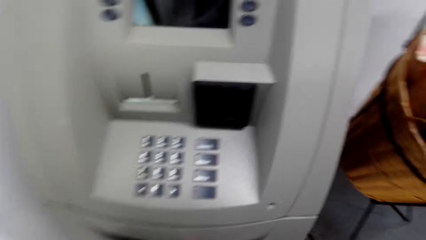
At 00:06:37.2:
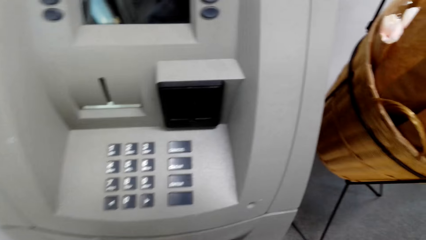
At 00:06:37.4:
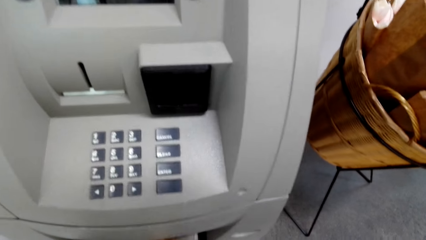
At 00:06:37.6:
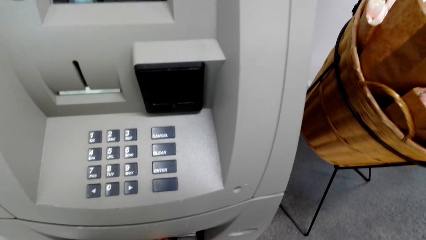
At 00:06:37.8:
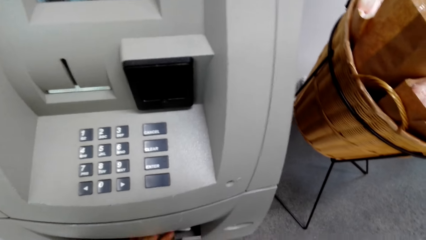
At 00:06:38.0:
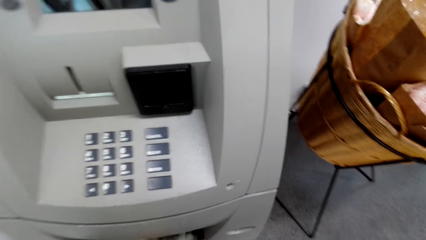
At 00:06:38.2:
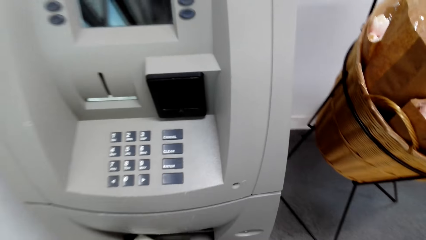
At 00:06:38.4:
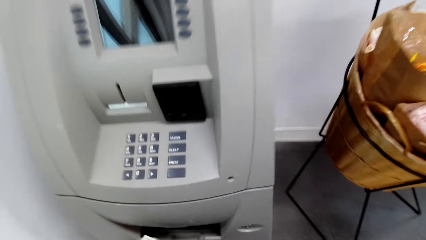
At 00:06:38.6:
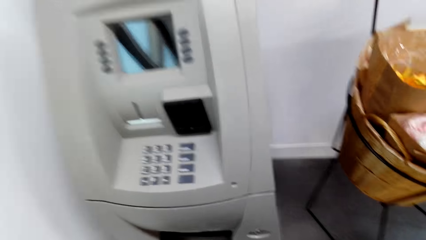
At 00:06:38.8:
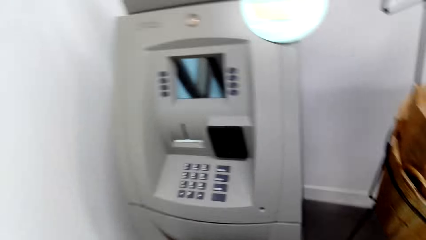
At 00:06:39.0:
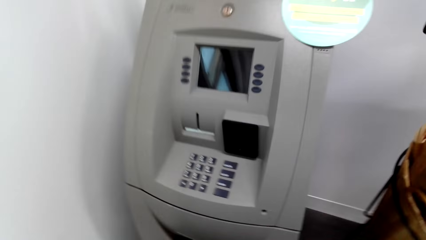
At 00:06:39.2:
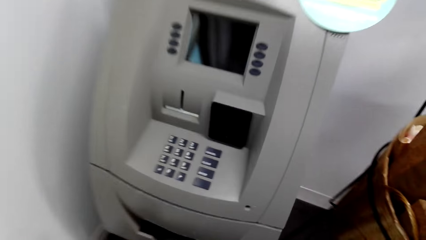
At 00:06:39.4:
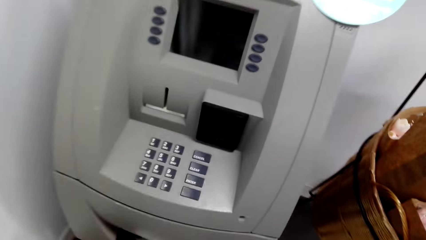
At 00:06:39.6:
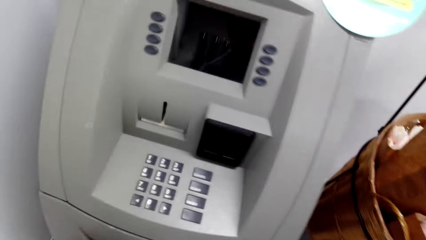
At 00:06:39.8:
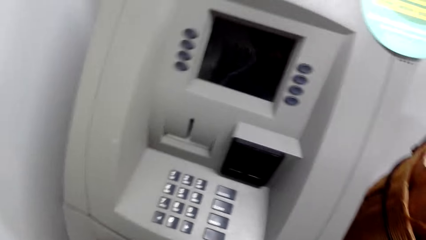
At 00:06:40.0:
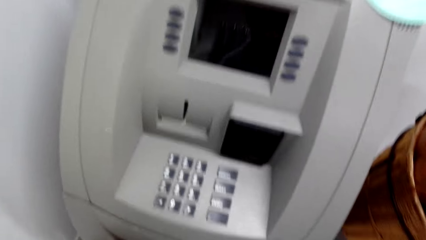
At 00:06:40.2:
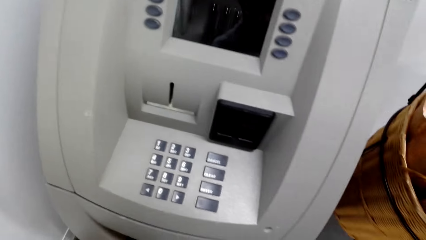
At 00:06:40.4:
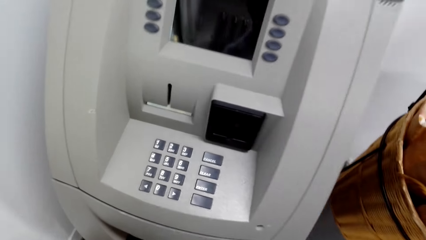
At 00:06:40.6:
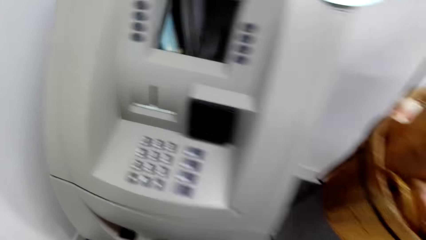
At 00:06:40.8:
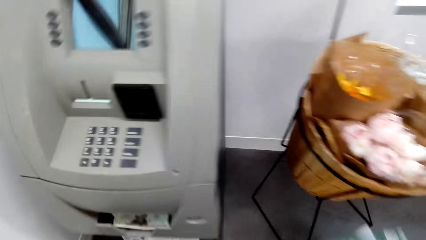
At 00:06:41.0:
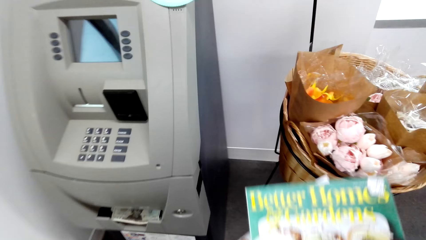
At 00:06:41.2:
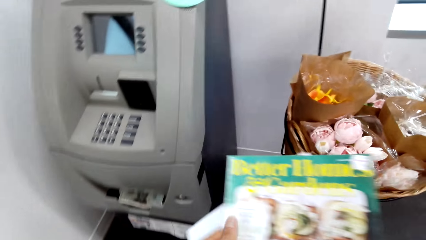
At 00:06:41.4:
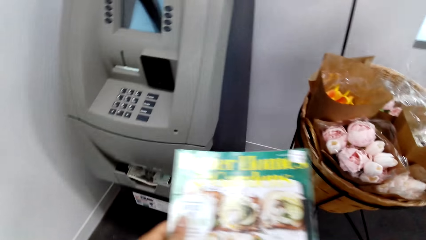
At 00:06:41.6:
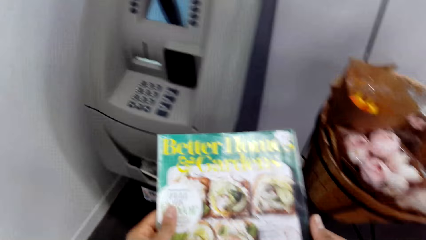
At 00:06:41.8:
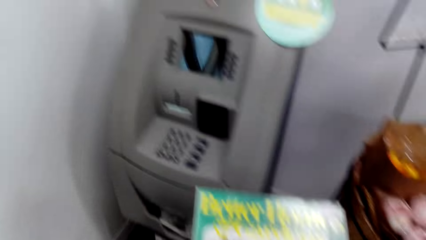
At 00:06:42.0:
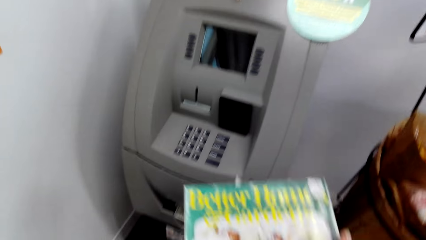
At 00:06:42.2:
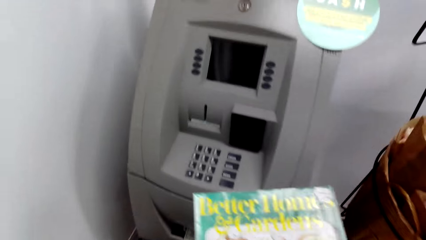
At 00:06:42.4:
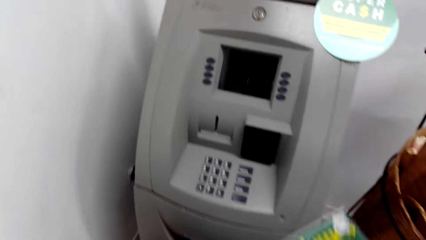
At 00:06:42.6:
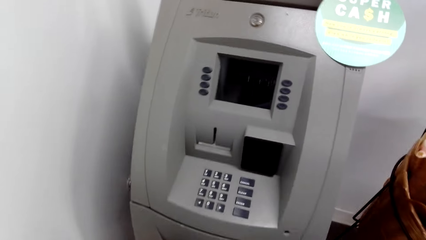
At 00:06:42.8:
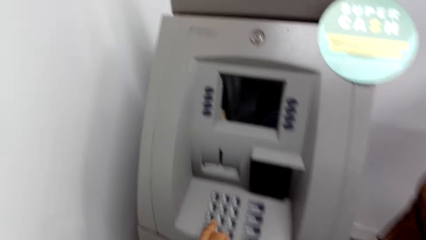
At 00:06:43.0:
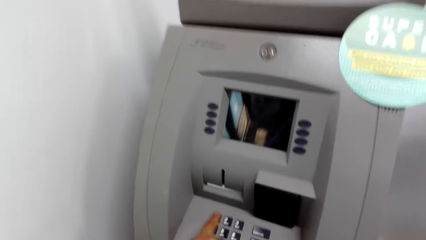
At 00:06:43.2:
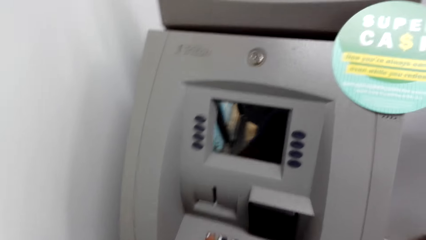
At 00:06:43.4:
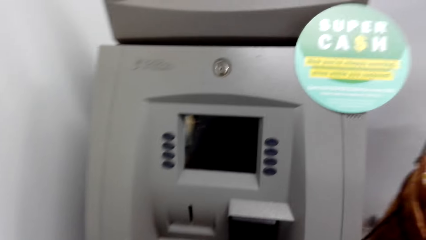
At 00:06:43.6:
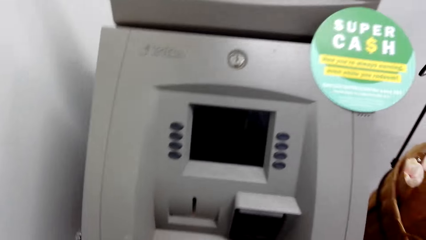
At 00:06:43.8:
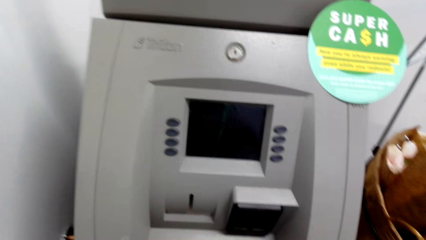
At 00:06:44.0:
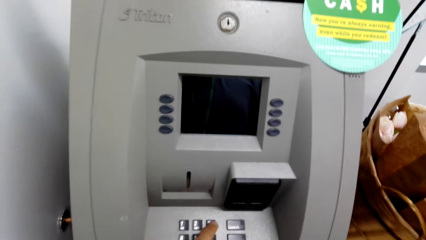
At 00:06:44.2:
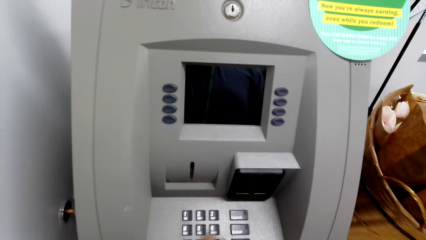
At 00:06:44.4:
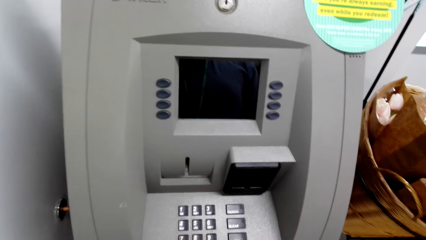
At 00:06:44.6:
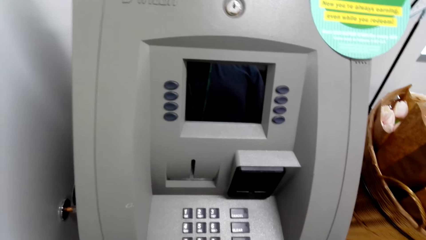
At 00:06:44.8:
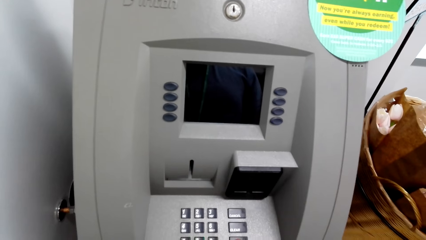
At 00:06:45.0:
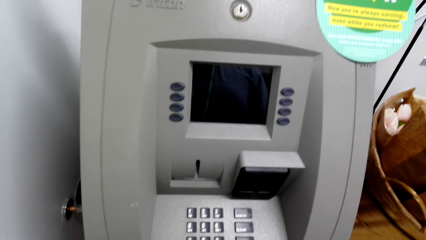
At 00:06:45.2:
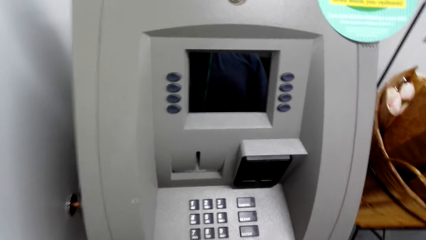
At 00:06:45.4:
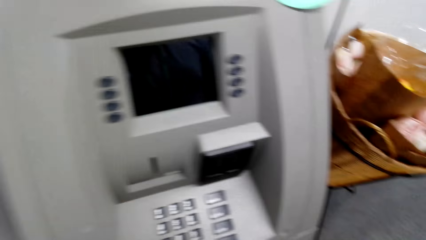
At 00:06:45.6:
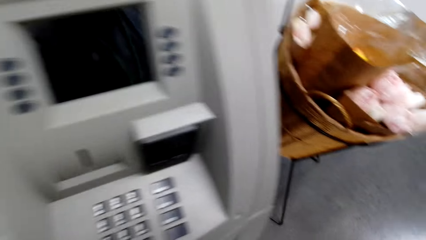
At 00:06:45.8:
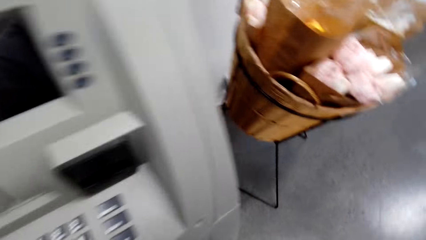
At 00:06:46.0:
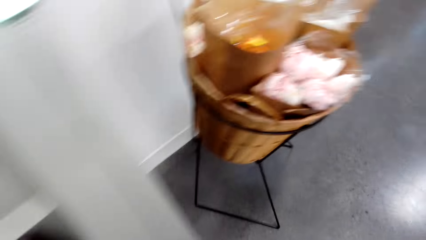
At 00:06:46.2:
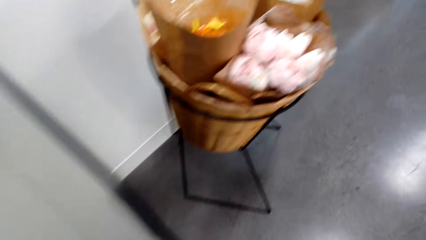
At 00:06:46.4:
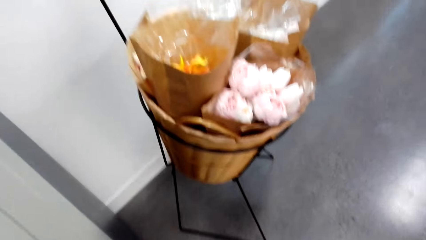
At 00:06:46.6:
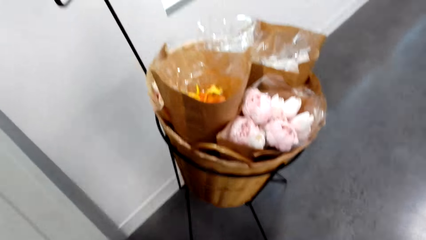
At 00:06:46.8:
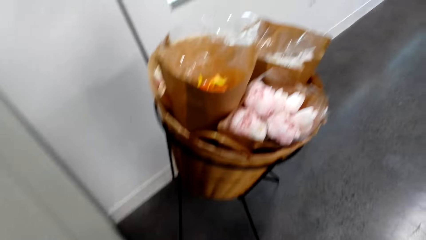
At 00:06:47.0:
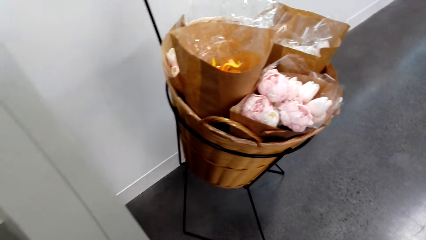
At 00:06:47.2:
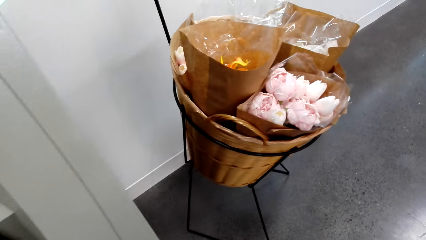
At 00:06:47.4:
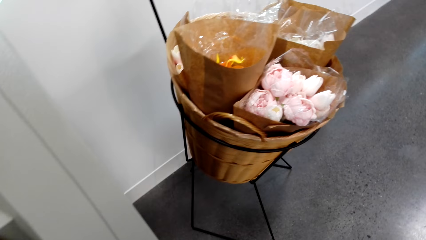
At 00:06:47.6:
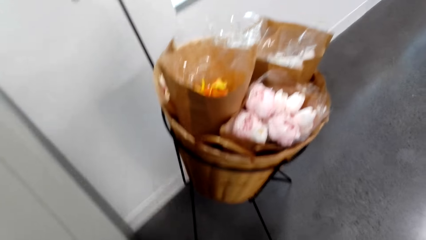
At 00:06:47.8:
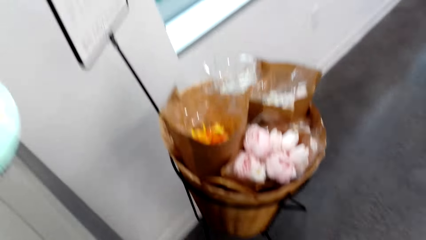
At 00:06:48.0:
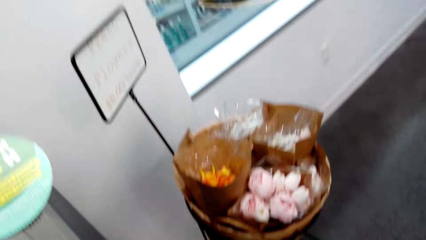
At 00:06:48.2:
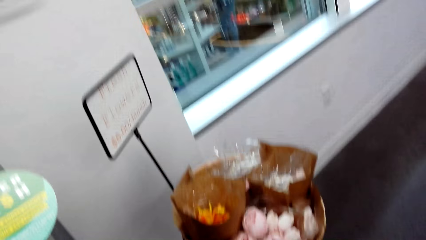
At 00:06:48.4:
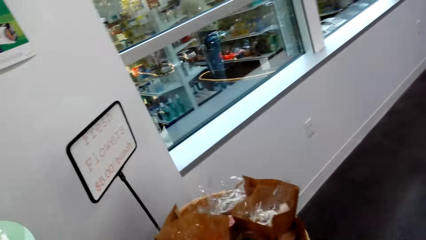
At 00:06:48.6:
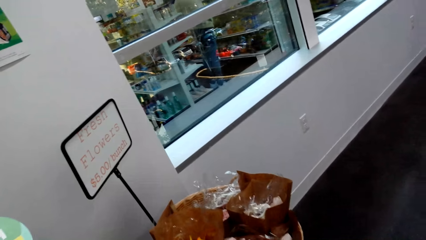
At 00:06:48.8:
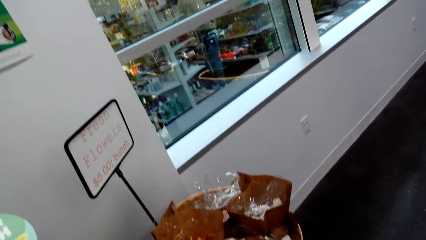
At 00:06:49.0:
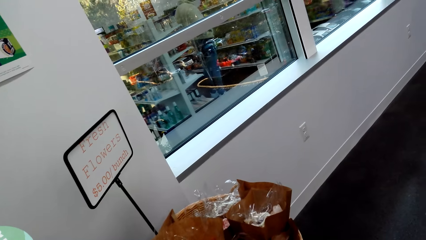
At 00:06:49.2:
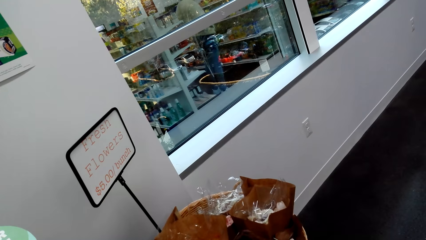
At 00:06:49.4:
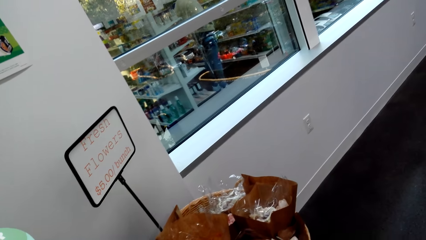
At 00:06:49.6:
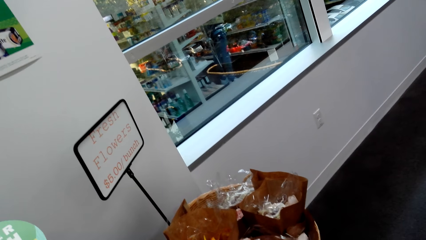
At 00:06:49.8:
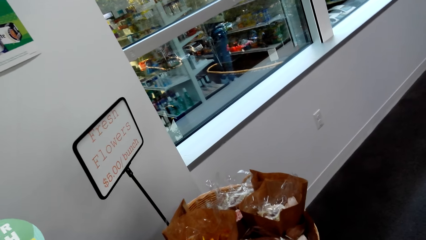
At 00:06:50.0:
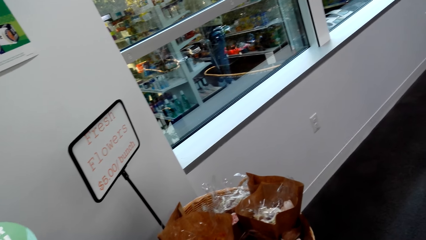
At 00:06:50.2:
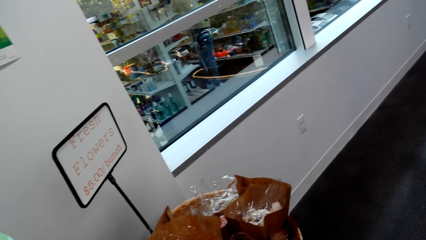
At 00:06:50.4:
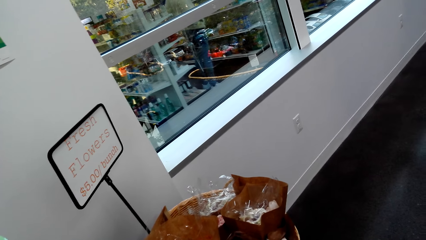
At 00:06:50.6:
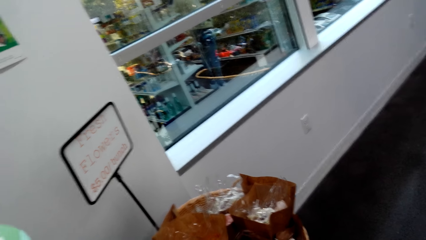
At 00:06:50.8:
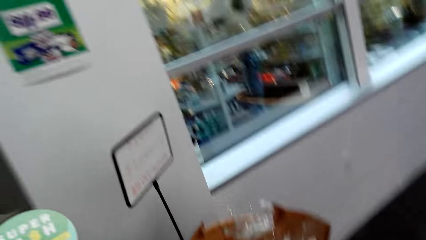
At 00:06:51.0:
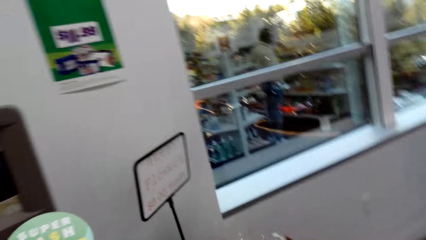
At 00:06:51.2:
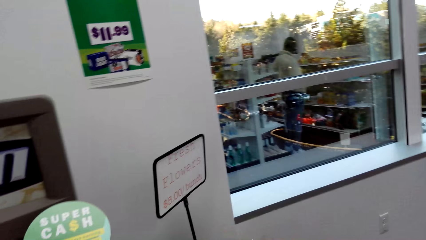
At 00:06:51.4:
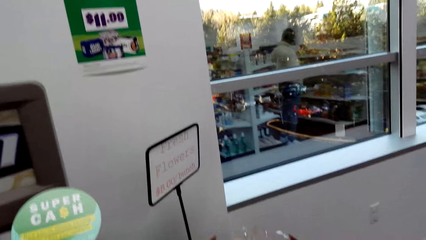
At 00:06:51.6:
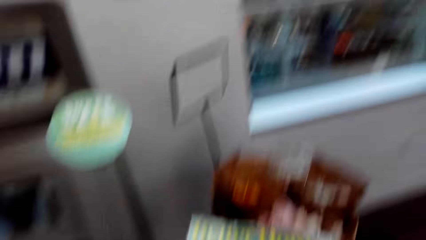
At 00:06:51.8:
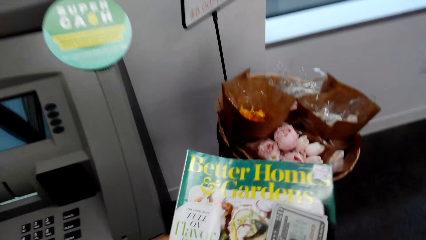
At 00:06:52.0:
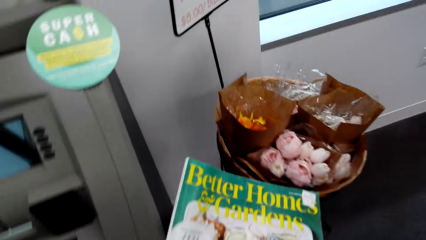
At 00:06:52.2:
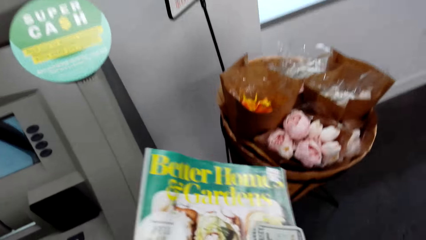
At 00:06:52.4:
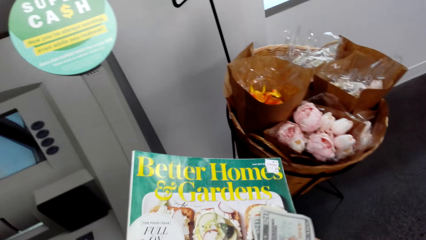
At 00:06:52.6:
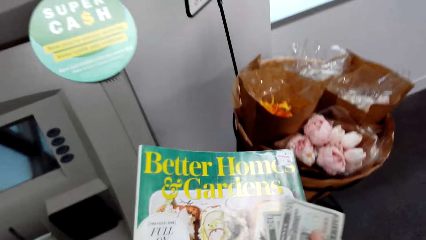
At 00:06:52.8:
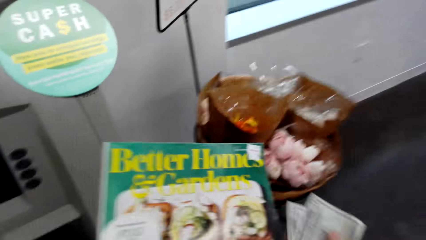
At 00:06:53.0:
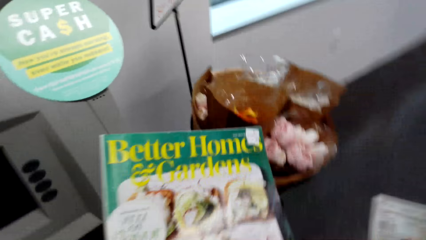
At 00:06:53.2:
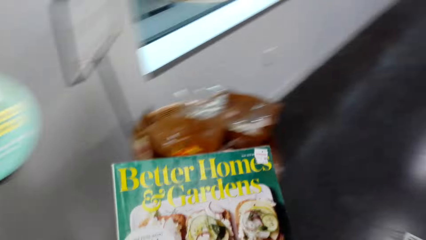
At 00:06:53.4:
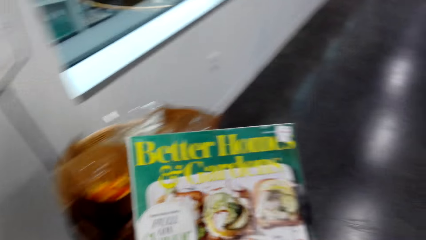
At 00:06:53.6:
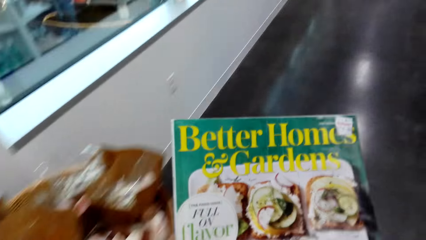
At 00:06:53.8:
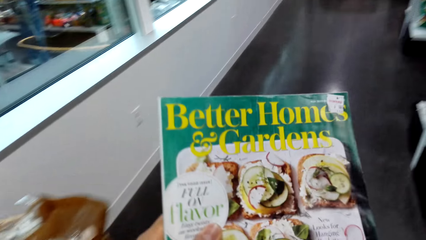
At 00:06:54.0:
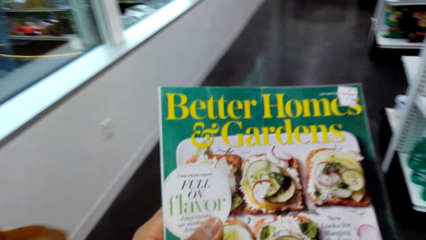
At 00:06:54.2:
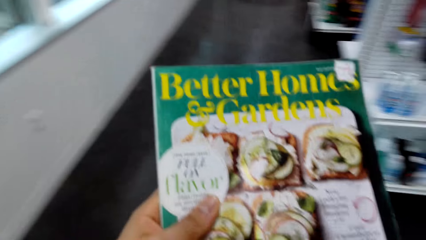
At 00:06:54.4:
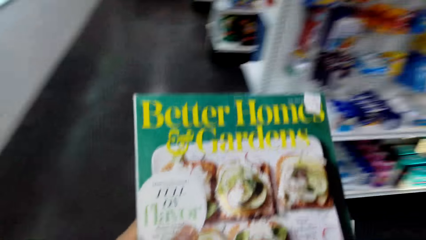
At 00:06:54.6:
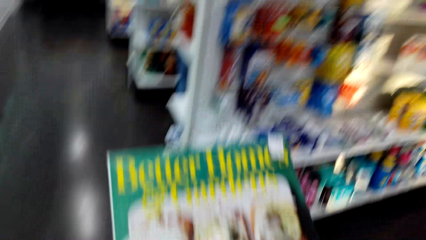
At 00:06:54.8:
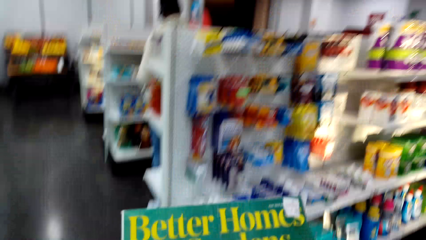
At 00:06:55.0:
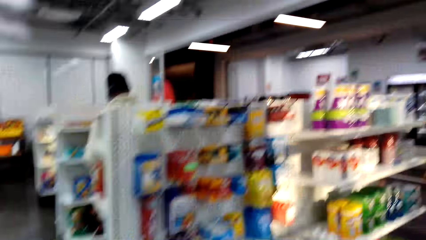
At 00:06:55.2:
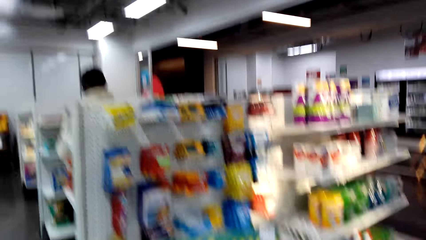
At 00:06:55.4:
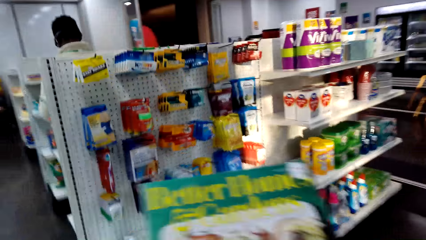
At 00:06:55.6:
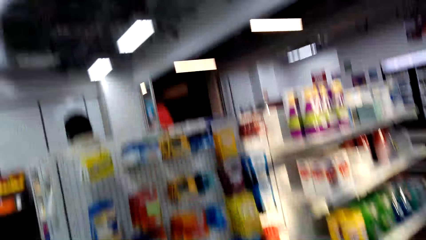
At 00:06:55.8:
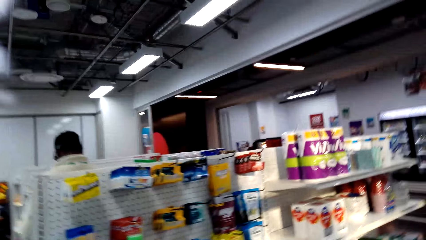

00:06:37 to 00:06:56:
The camera wearer looks at the book. They look at the ATM. They press the buttons of the ATM machine. They look at the flowers. They look at the book. They hold the money with the right hand. They look at the book. They walk around the supermarket.
